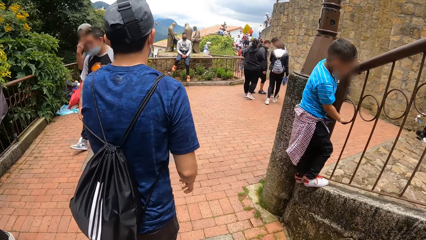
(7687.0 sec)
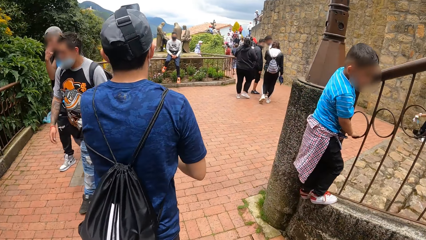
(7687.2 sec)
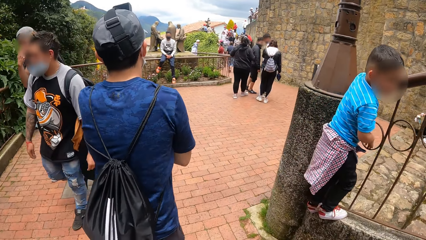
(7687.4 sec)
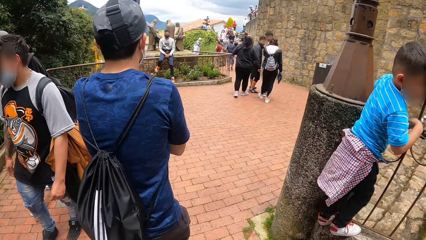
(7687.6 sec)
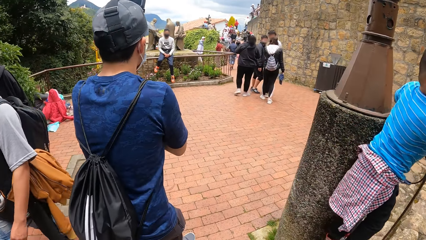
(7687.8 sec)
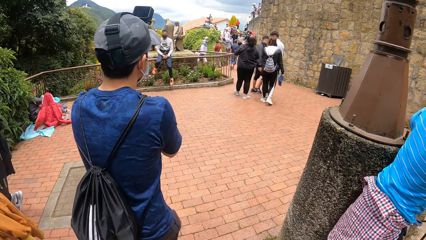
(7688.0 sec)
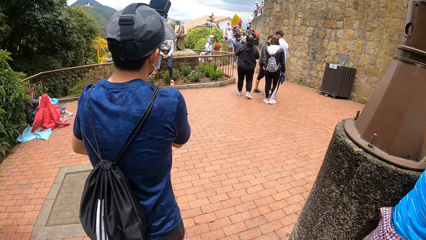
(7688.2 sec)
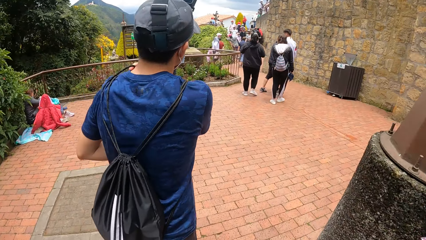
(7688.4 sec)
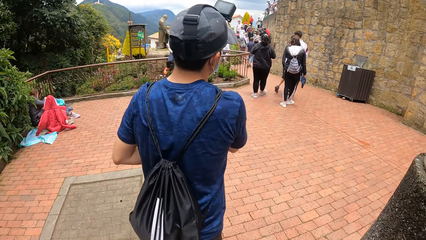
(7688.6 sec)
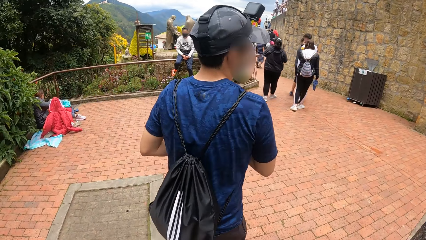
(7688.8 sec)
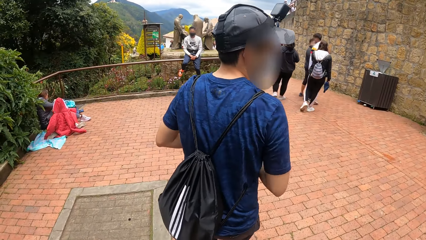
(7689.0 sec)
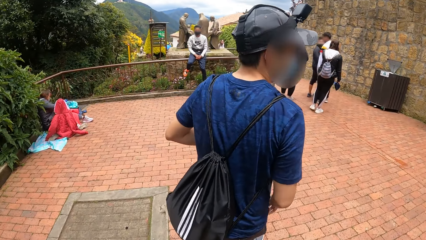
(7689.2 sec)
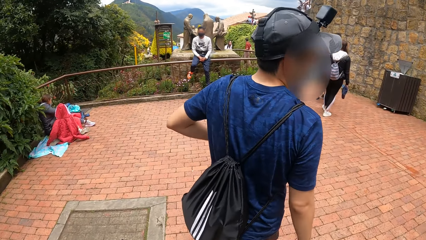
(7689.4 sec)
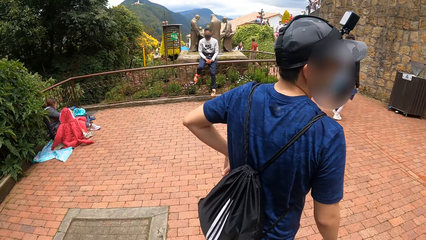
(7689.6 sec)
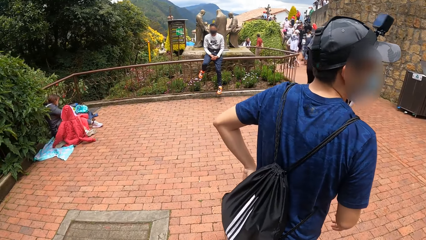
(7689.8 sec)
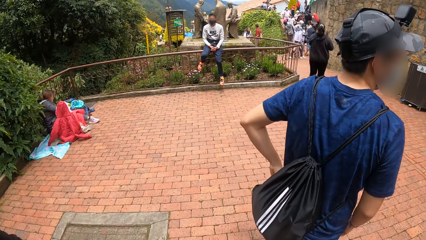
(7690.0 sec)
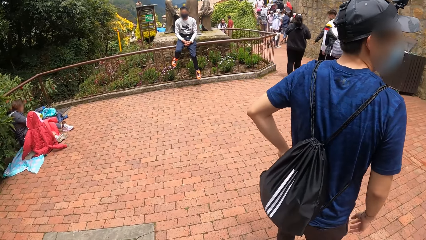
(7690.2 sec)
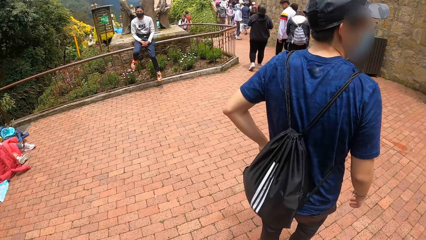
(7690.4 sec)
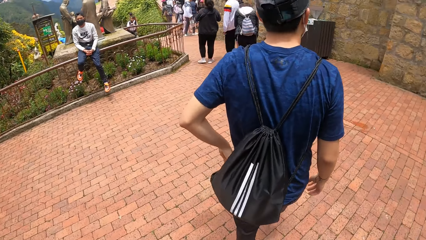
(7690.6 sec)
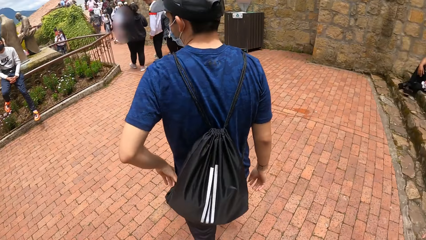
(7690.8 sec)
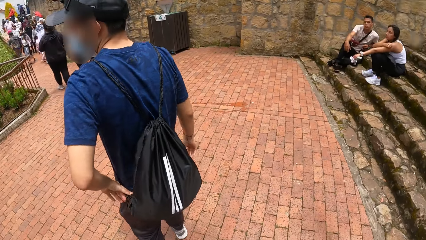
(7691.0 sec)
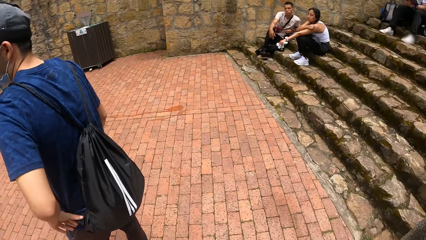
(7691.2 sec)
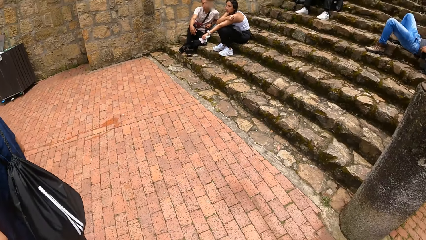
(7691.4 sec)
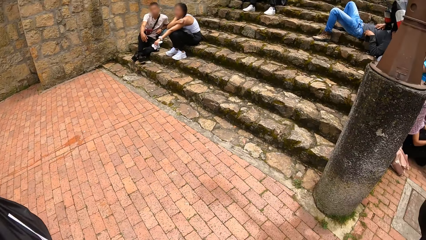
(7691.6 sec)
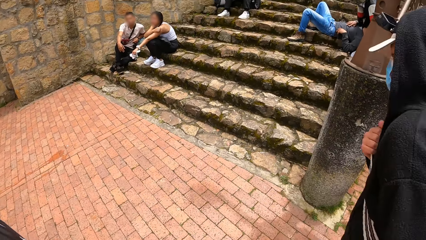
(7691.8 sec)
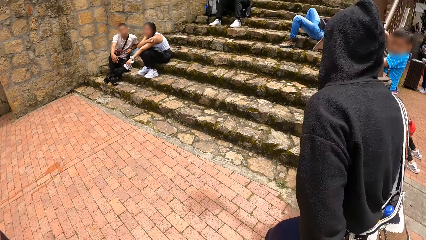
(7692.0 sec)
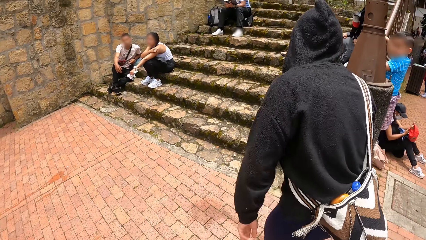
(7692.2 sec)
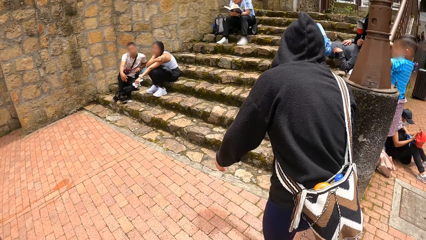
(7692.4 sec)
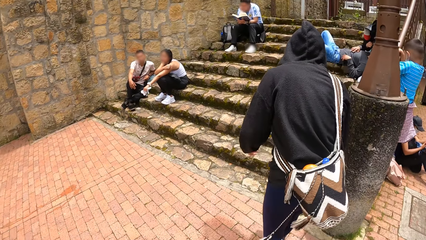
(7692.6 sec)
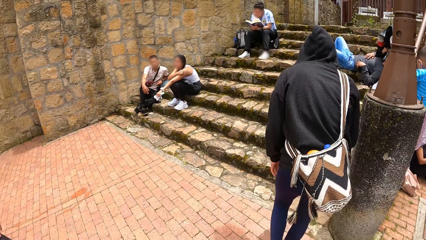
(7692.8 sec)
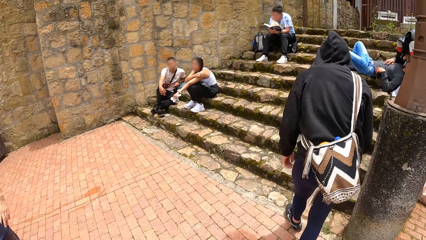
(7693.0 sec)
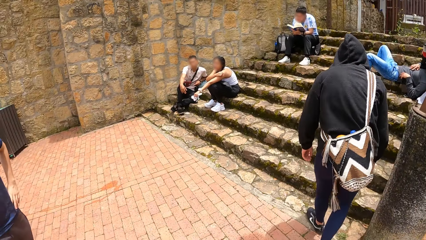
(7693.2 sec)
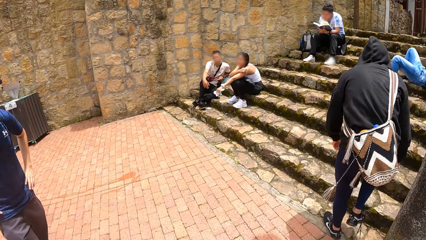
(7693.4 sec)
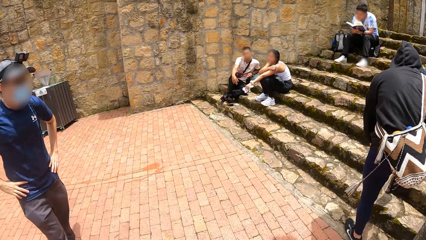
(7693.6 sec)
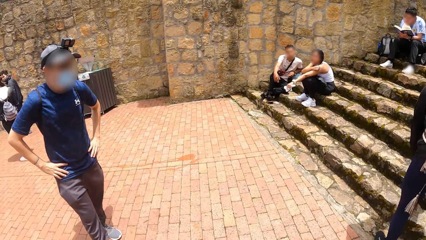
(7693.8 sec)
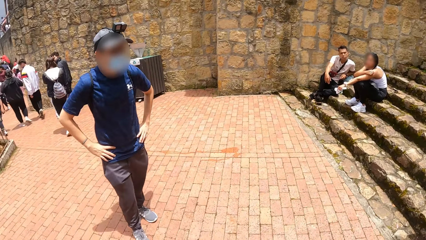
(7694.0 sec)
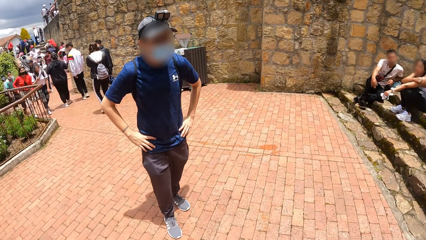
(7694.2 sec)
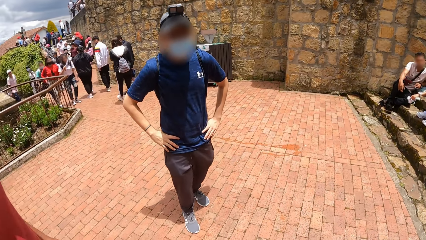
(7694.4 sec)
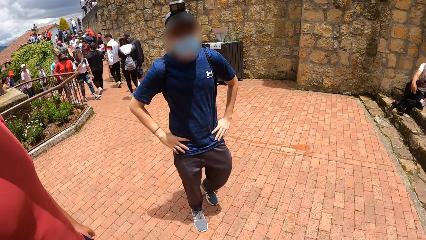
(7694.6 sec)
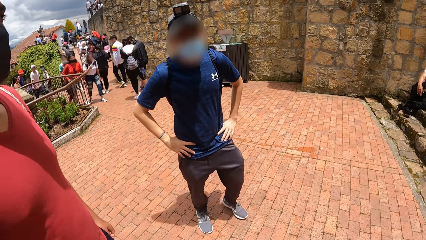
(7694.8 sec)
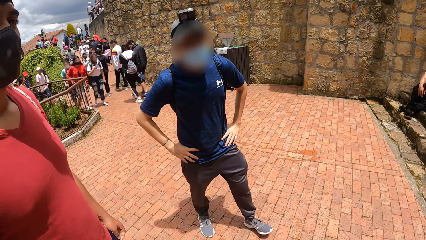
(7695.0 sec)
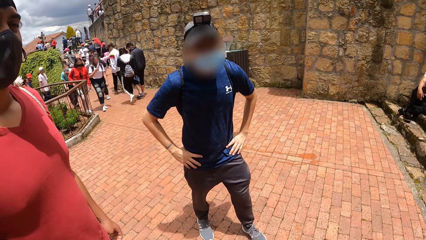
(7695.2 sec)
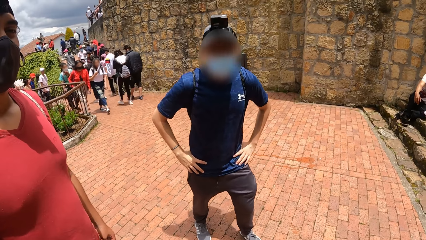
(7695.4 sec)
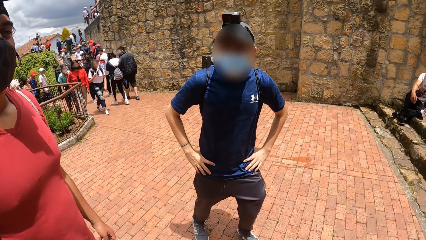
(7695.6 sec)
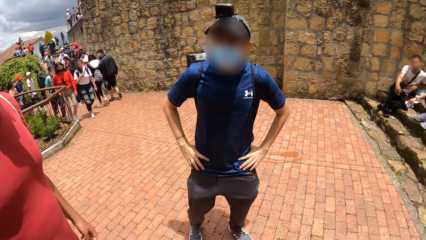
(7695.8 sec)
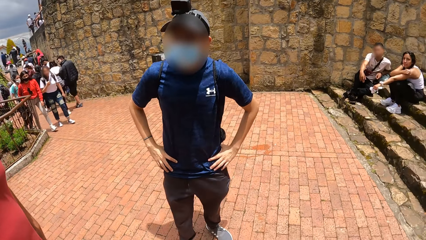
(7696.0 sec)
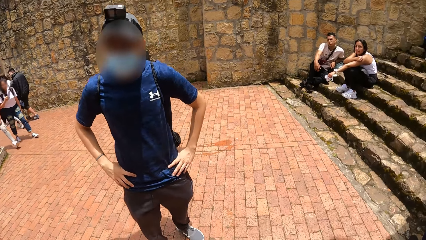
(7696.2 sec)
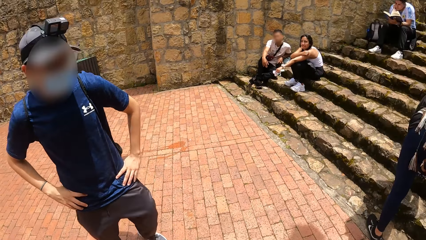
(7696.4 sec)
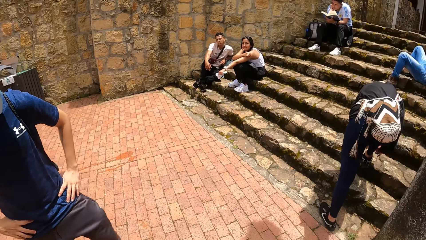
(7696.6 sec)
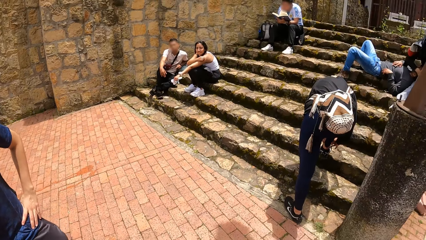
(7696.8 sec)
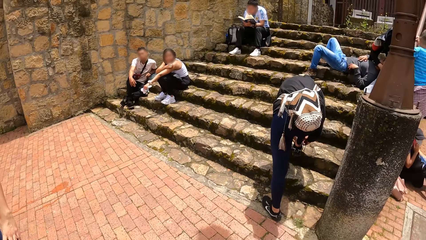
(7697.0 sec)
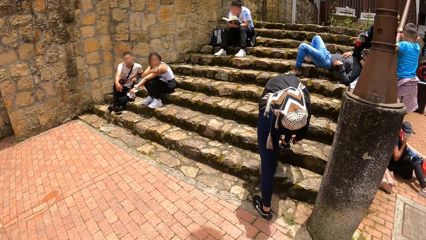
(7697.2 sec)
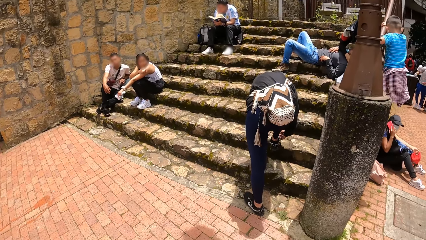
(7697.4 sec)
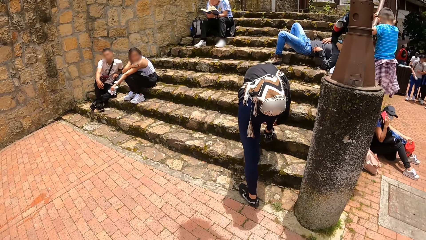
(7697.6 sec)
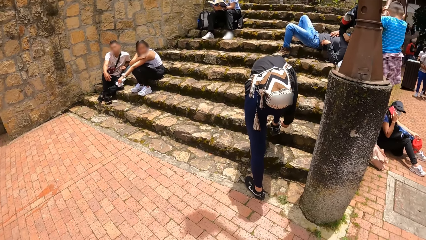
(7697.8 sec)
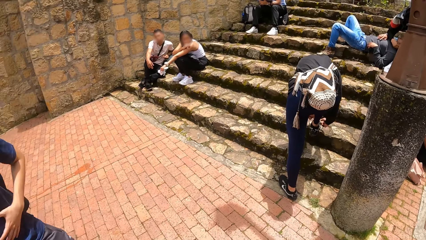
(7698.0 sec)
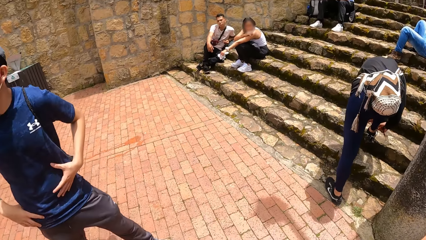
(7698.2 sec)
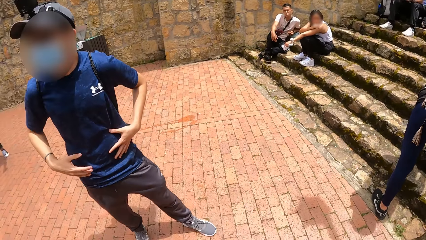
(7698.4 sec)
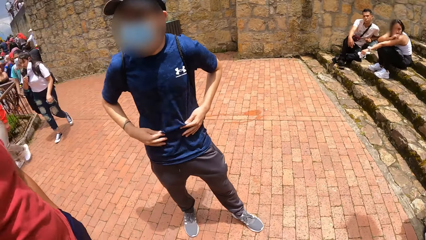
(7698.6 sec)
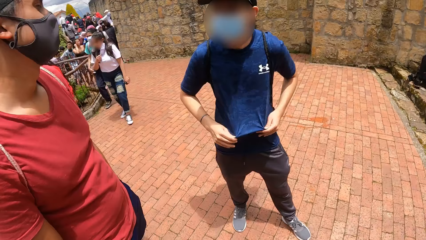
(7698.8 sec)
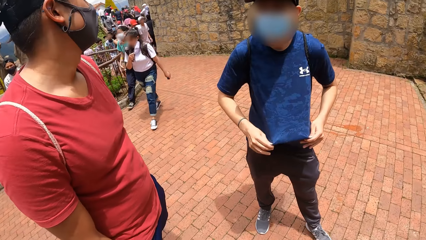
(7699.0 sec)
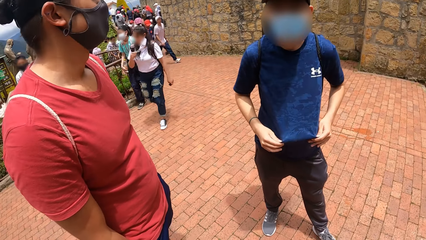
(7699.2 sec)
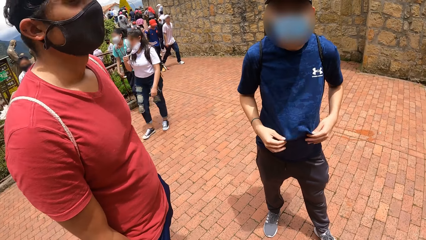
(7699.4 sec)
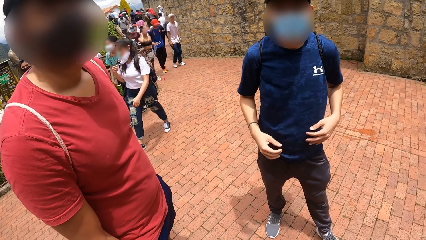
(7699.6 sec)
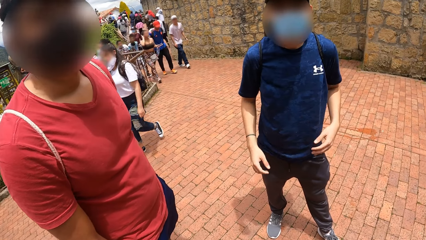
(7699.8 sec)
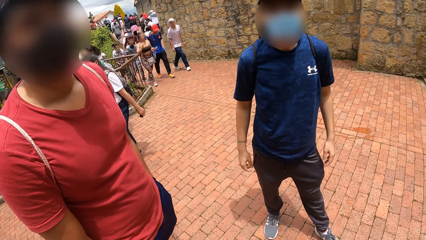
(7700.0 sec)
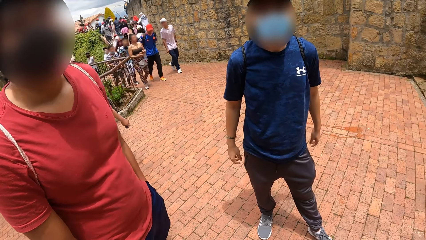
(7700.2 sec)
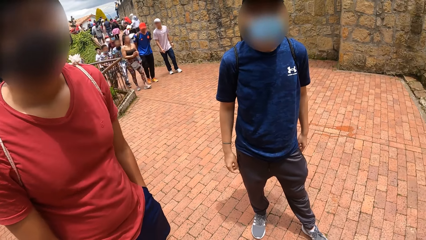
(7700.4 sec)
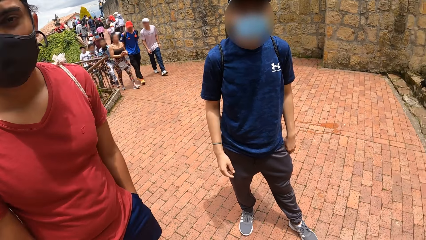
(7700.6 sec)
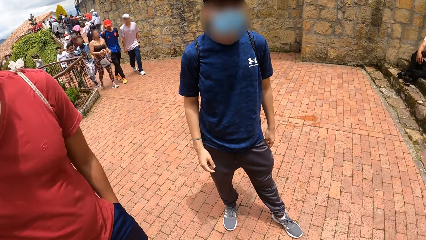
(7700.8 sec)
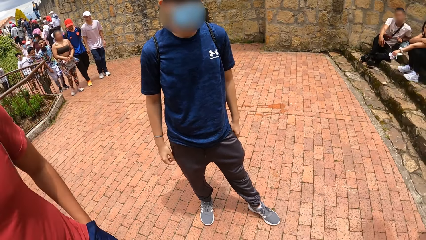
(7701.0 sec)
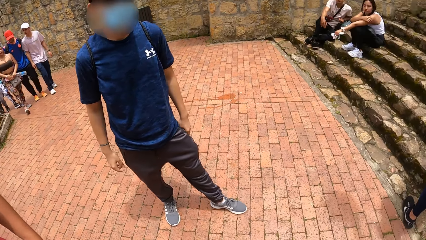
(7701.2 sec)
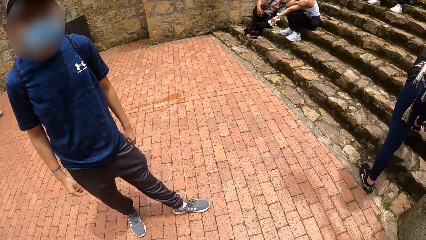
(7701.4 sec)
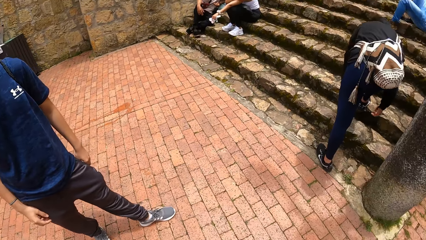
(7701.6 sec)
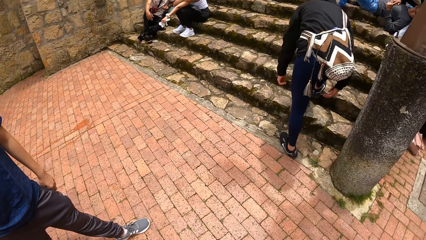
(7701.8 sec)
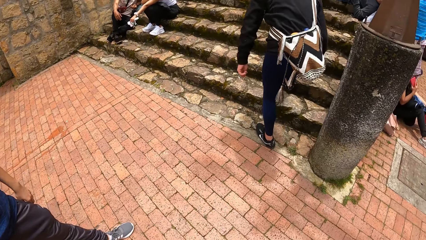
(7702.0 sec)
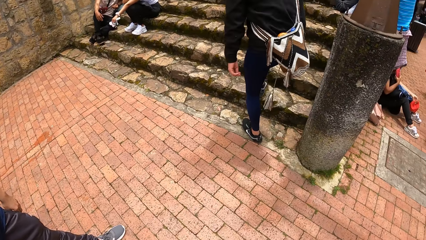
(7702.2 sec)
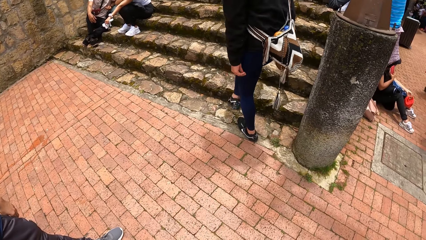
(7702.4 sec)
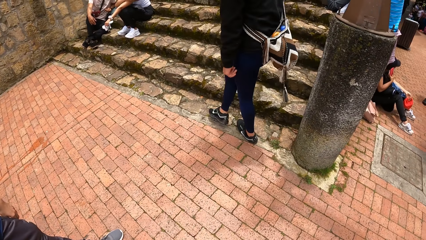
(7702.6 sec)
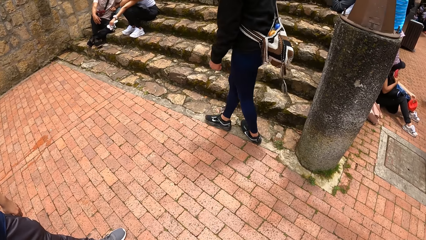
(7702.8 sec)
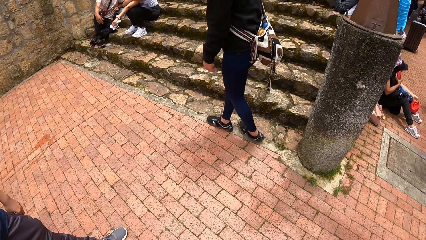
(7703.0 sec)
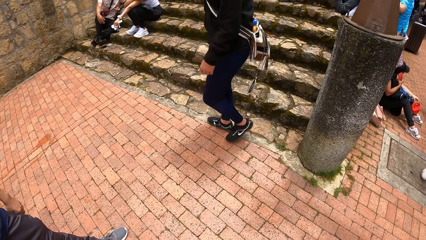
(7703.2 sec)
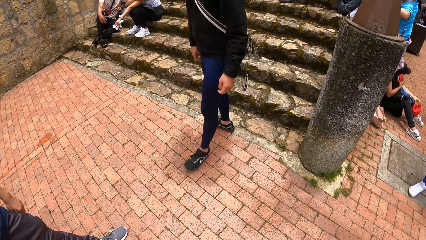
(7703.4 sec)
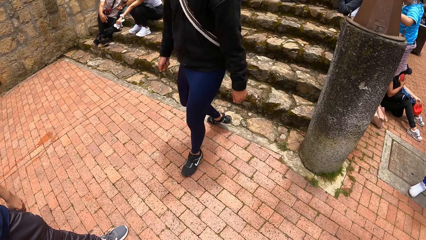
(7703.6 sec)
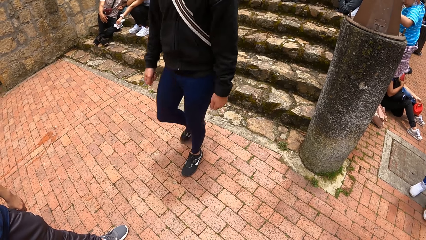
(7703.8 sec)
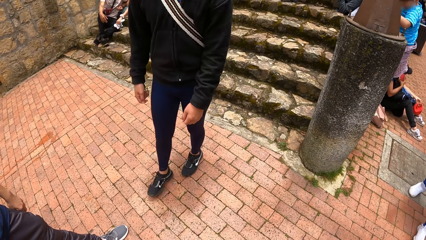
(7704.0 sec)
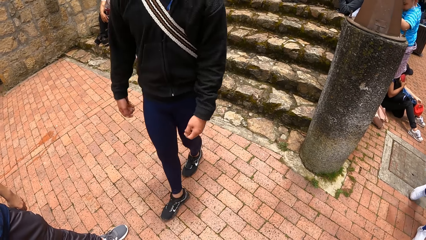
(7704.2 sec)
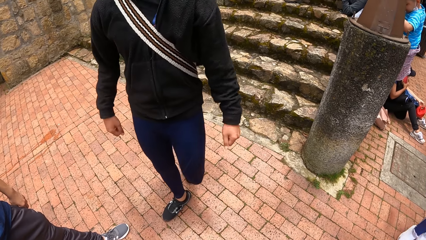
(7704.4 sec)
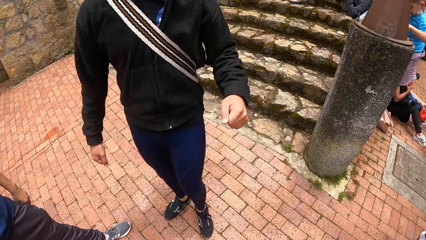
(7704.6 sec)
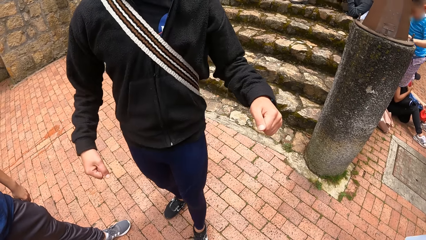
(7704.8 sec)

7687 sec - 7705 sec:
The camera wearer looks around the park. A man walks towards a staircase. The man places his right leg on one of the stairs. The man knots the lace of his footwear with both hands. Another man adjusts his t-shirt with his hands. The first man walks toward a third man, the other man and the camera wearer.
